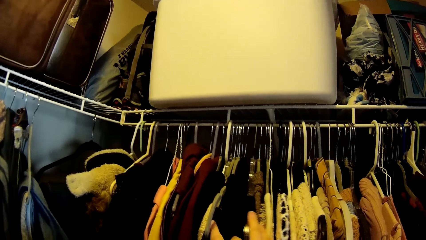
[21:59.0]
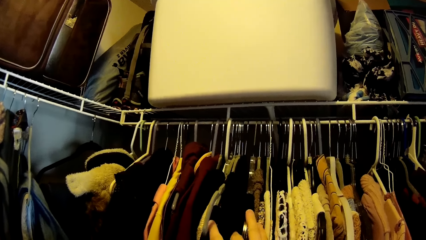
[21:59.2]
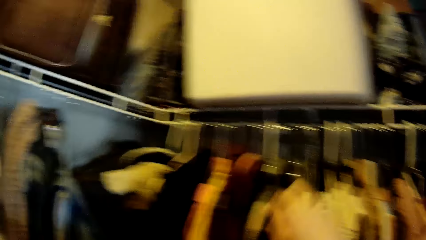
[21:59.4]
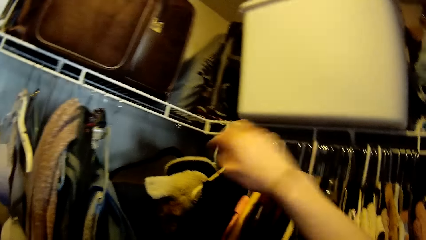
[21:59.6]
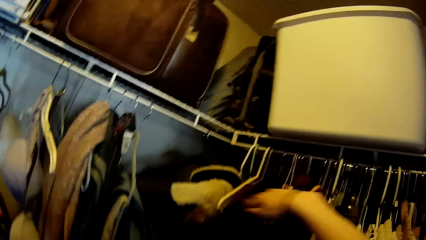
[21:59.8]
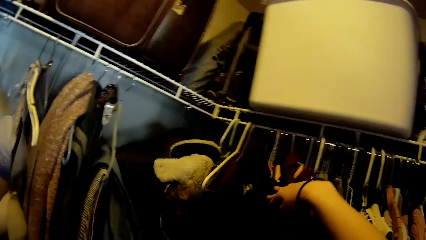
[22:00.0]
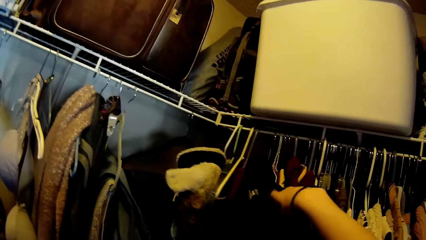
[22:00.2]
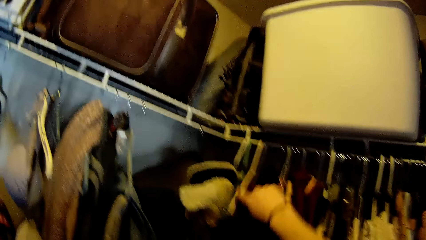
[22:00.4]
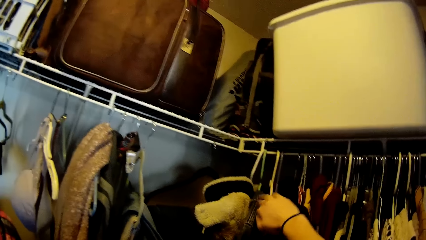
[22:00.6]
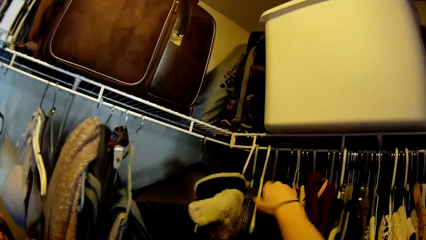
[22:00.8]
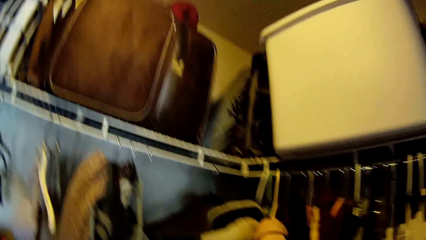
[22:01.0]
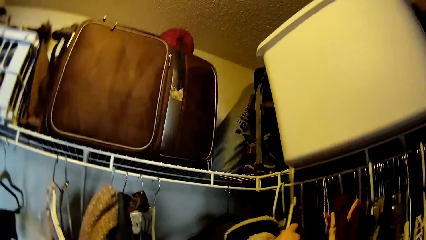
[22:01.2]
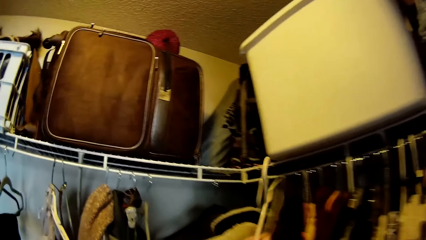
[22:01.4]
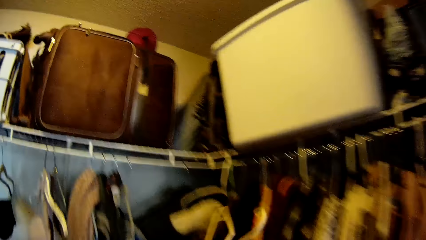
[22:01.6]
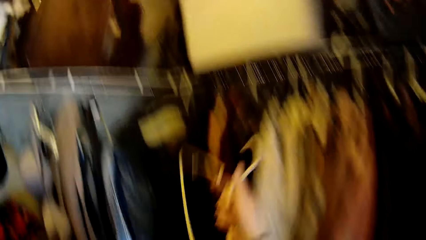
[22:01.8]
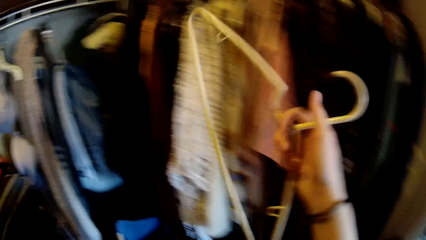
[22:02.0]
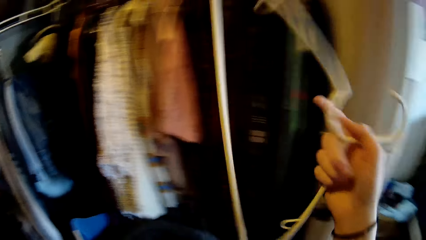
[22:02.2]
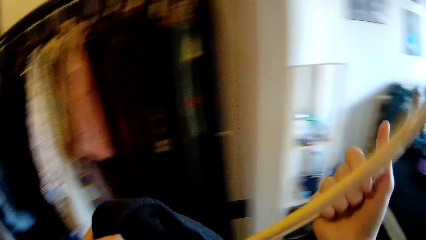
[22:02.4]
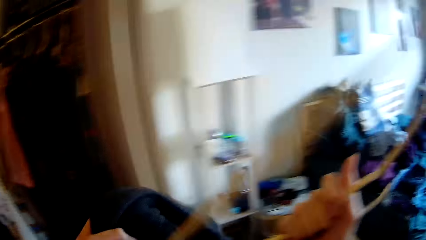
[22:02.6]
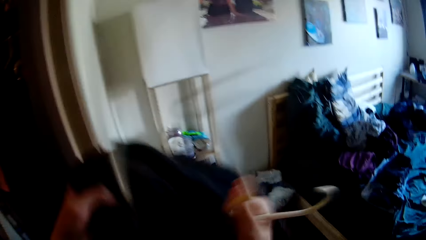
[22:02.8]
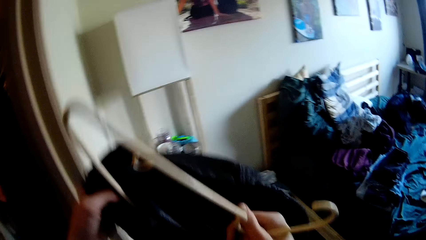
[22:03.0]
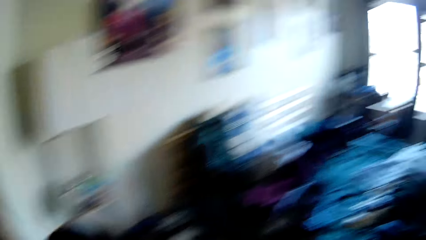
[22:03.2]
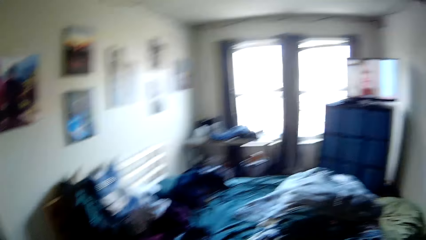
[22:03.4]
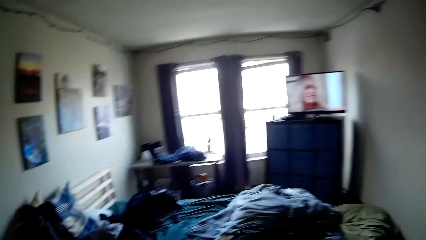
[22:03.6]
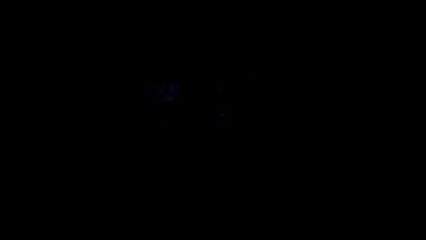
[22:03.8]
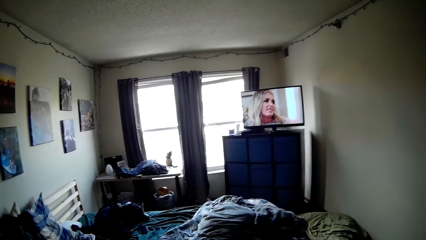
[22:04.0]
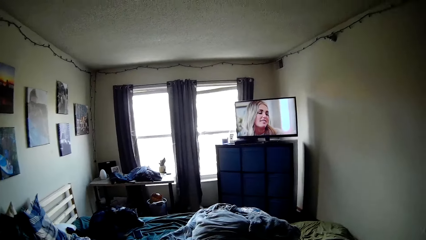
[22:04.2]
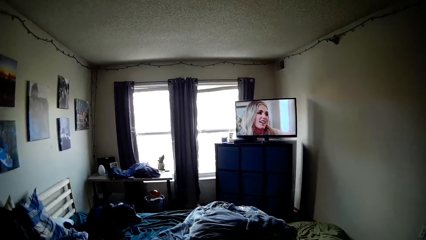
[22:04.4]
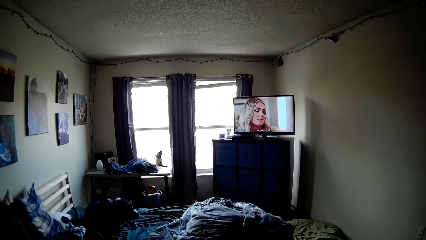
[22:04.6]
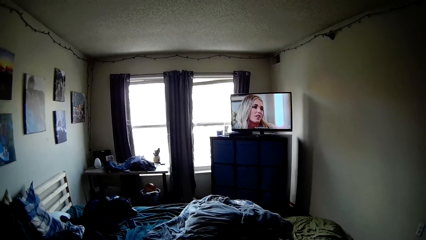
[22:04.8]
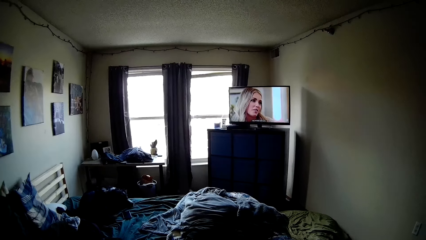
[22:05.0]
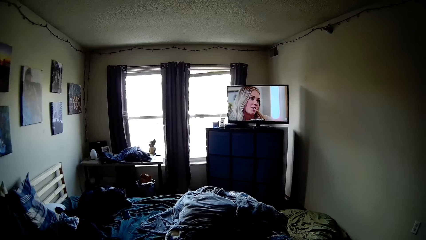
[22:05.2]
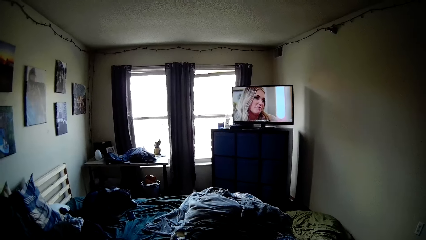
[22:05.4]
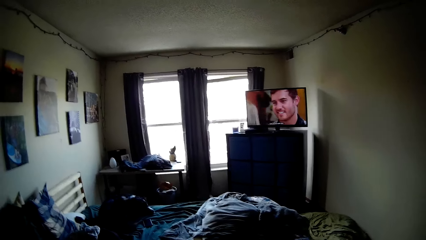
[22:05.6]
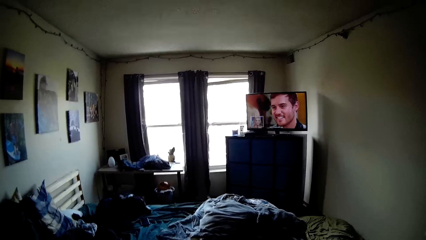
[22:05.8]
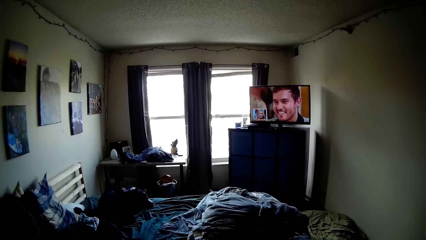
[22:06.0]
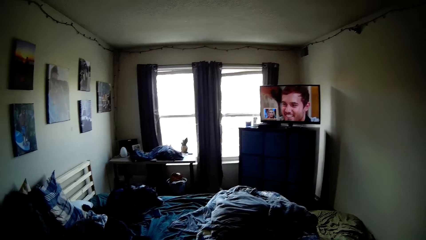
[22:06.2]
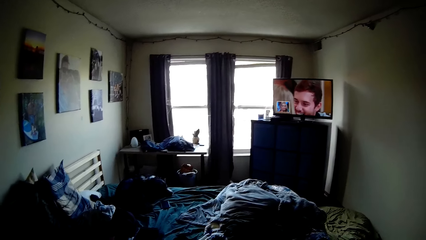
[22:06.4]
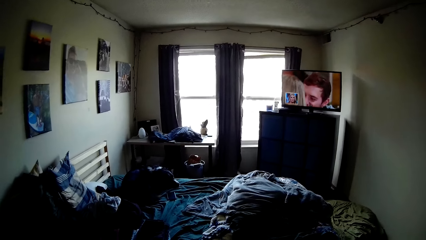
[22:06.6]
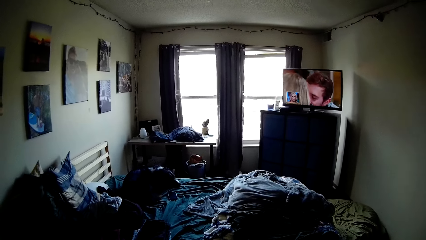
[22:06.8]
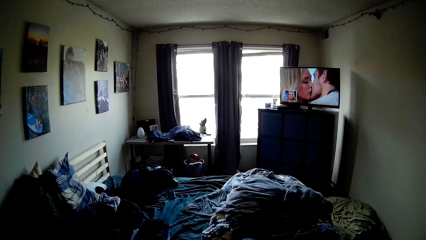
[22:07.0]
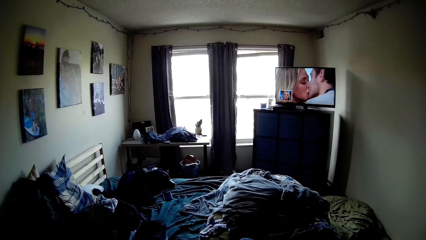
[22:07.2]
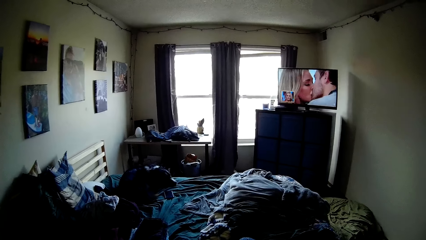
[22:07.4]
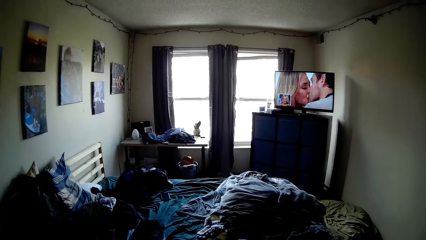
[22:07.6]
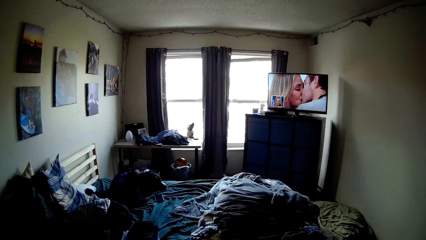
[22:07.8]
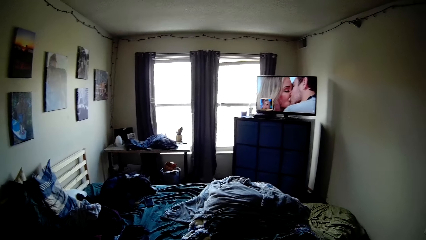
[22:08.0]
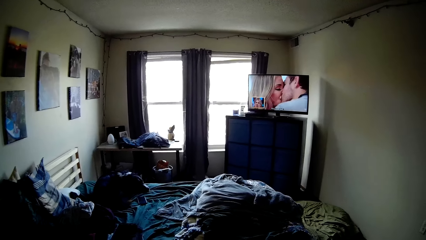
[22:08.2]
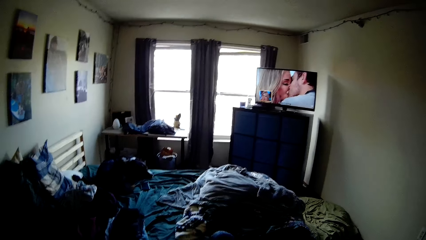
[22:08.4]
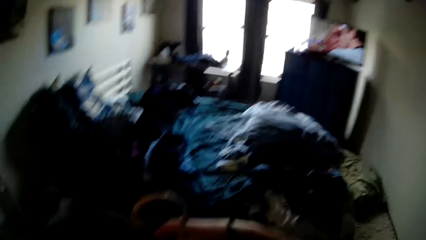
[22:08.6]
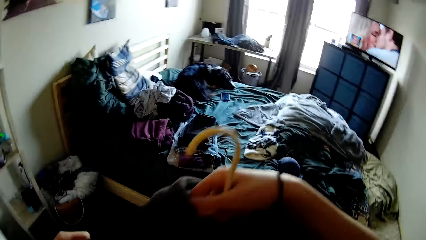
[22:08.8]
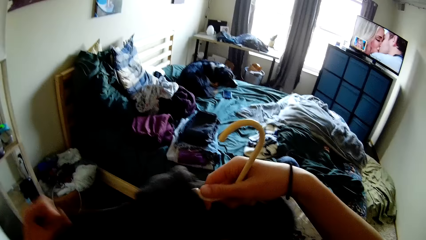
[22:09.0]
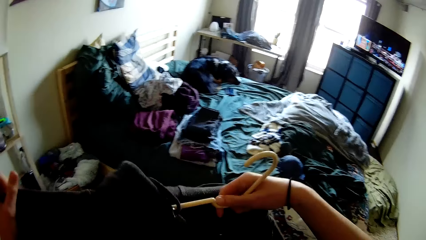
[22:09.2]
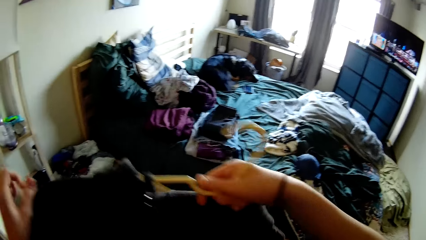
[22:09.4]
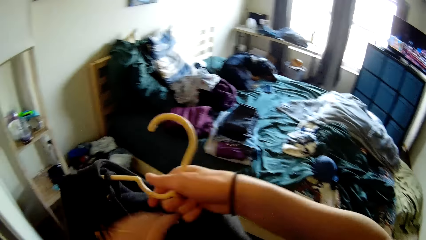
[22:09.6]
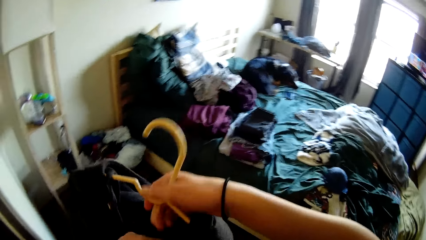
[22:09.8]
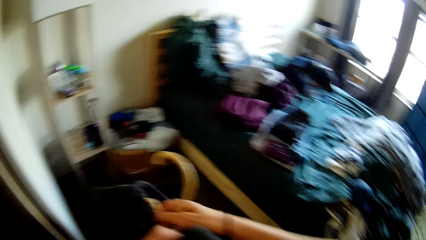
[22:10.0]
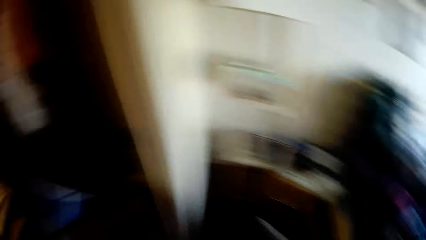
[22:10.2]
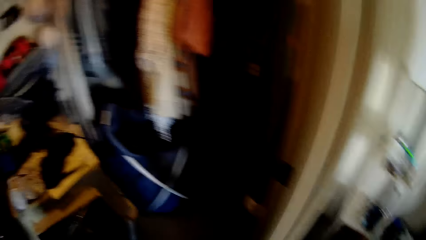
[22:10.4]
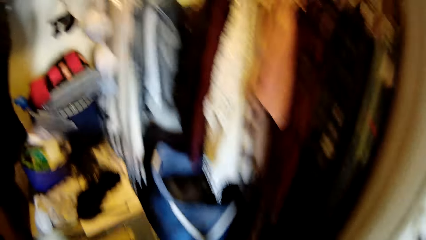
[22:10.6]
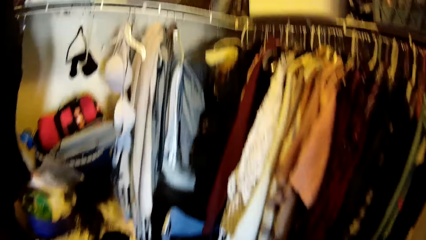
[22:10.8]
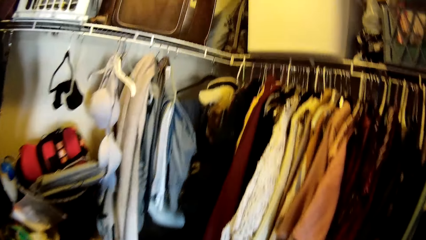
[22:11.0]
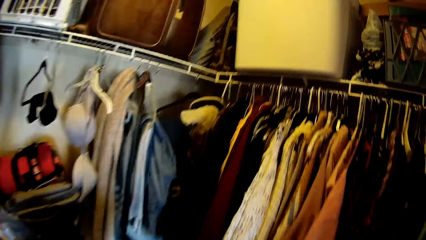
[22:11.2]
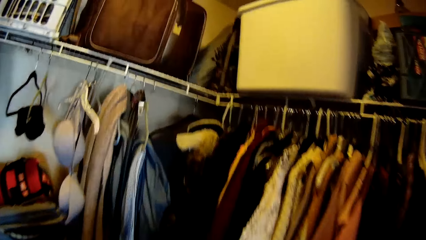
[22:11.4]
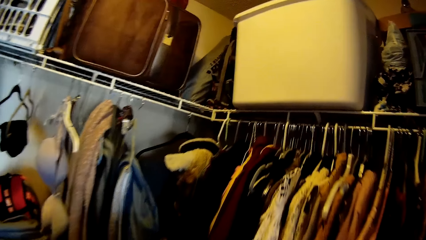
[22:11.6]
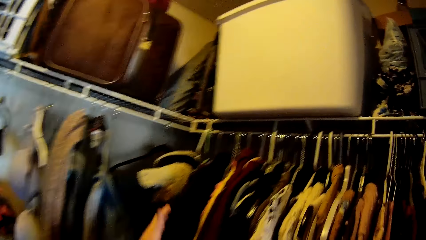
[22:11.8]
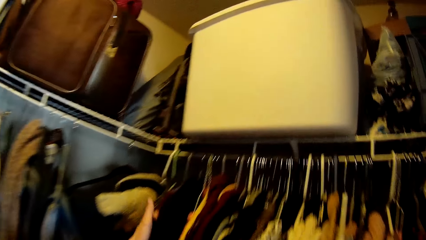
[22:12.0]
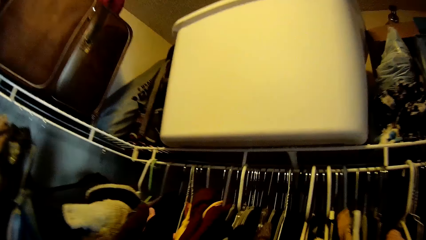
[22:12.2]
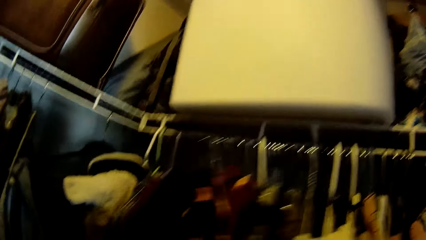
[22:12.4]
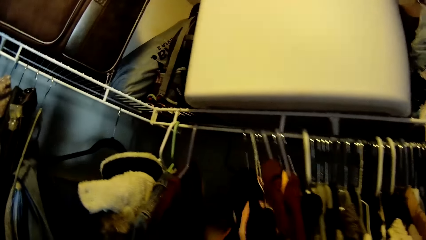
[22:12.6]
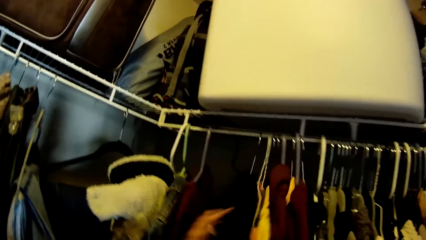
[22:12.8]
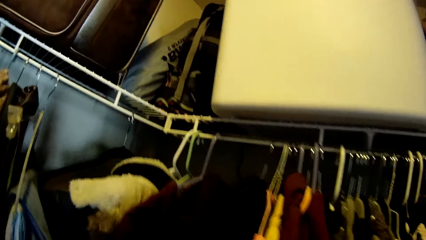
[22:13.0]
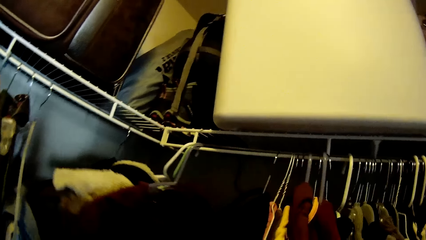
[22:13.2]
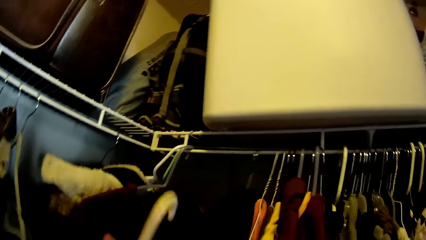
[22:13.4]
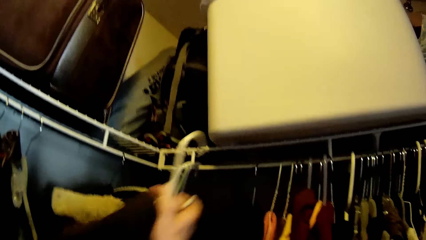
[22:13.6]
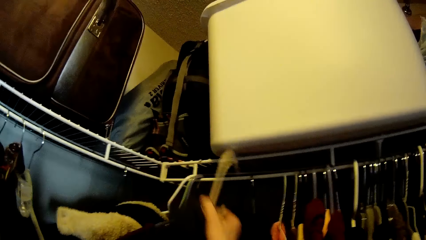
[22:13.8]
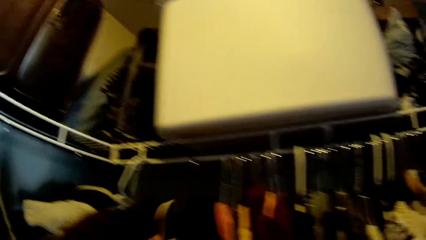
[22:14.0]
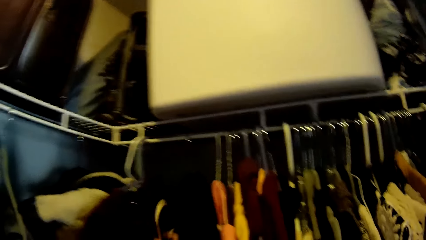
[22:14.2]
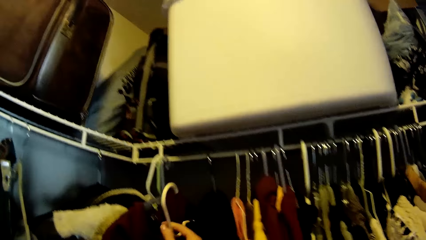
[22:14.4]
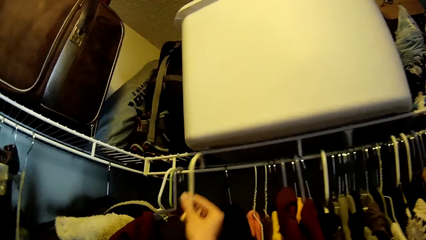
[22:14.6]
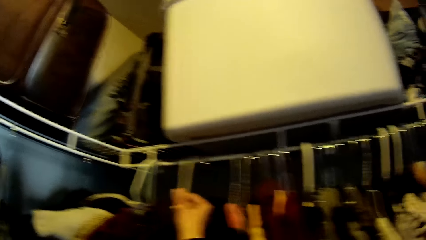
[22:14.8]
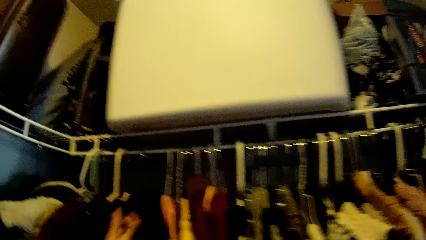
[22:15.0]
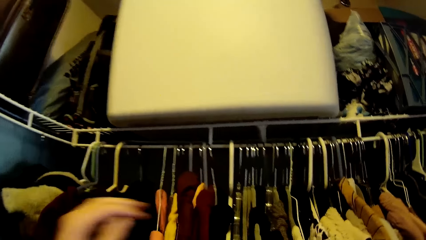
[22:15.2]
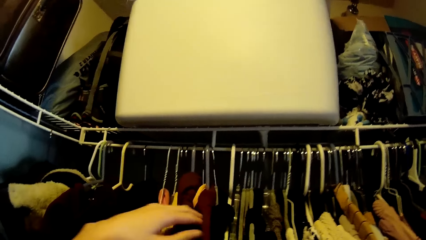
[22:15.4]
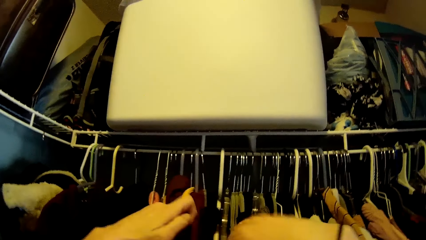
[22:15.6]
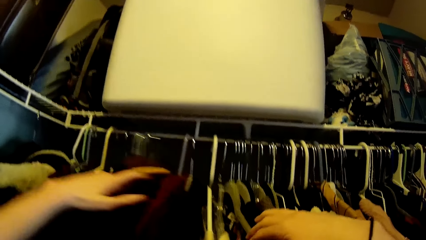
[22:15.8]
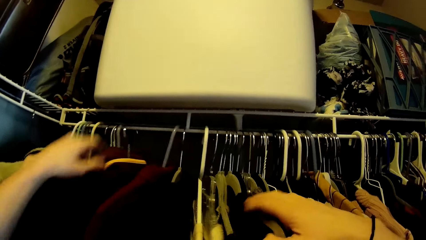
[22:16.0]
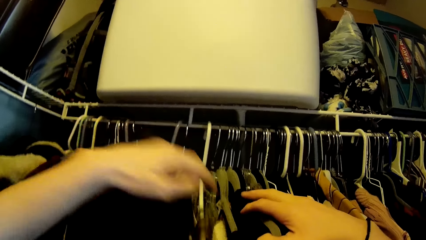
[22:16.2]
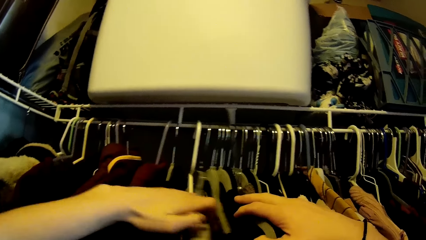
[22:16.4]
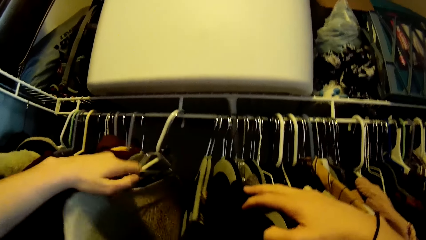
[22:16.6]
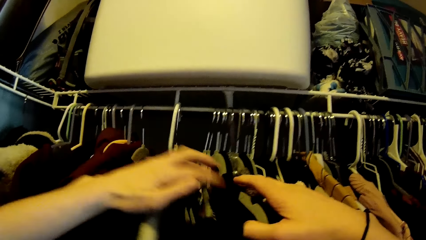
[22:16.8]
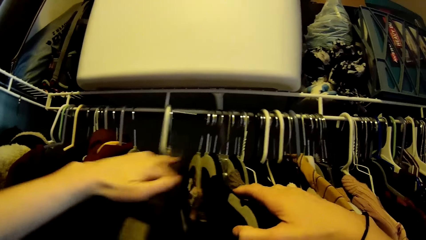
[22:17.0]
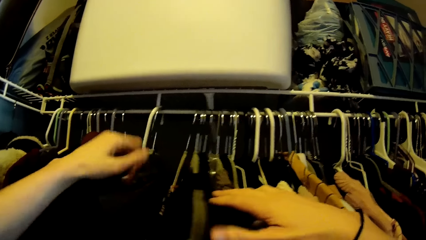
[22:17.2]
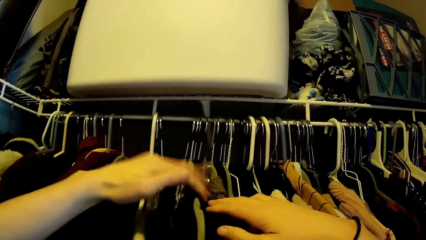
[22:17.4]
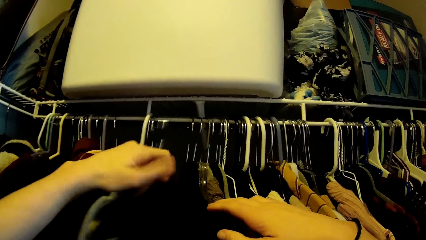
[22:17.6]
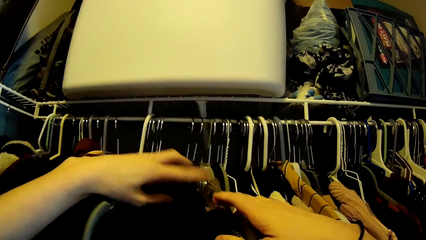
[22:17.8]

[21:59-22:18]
The camera wearer brings out a cloth hanger from the closet rack. They put the pair of joggers on the cloth hanger. They watch television. They put the cloth on the hanger. They turn to the wardrobe. They push other clothes on hangers in the wardrobe. They put the hung pair of joggers on the closet rack. They look for a cloth hanger on the closet rack. They hold clothes on hangers across the wardrobe.
